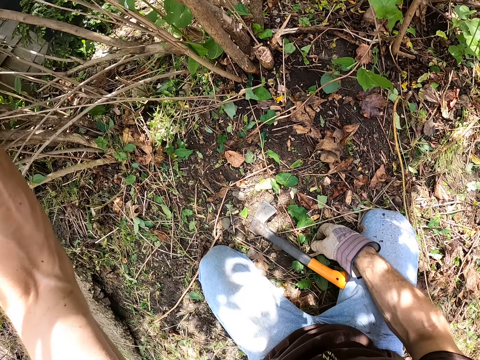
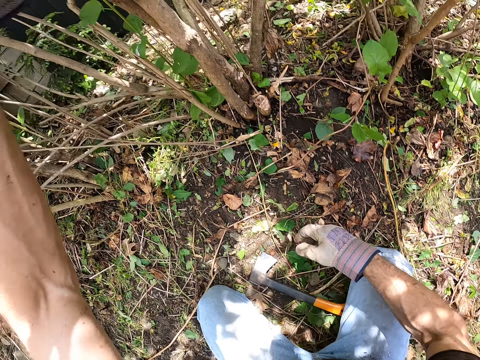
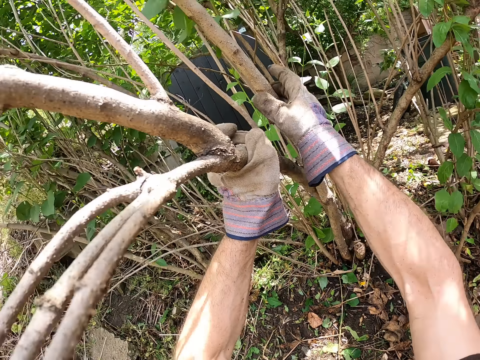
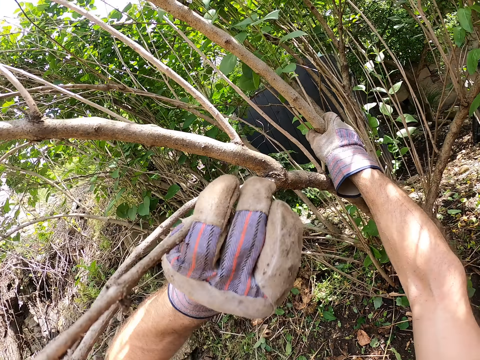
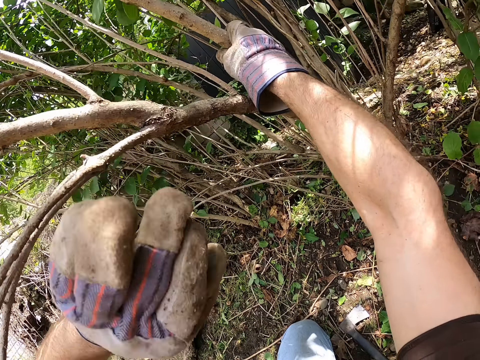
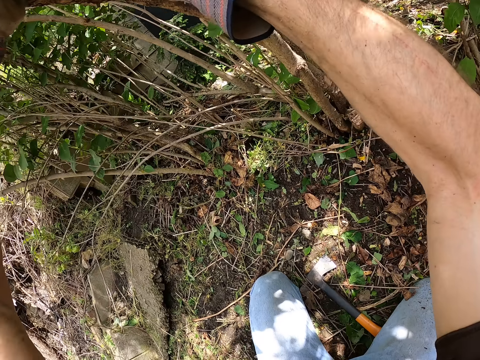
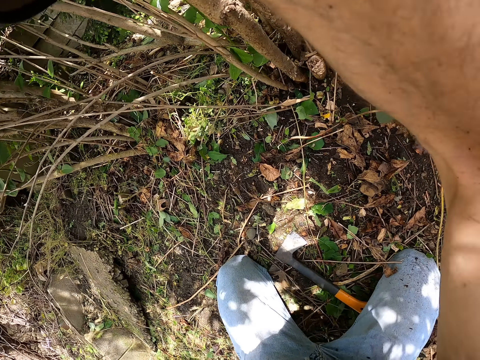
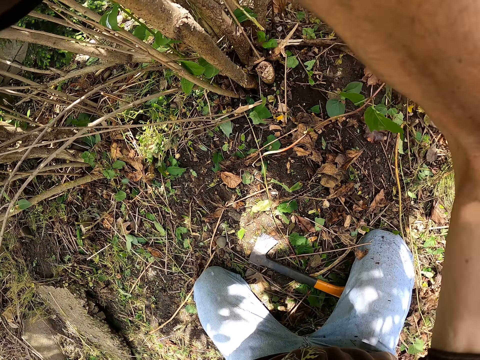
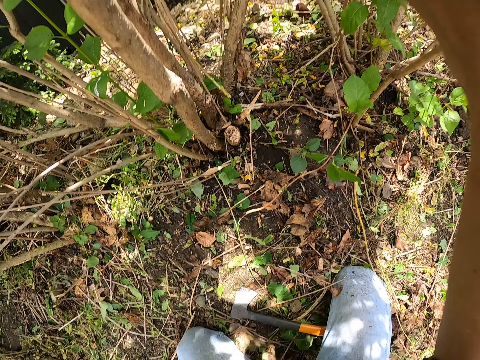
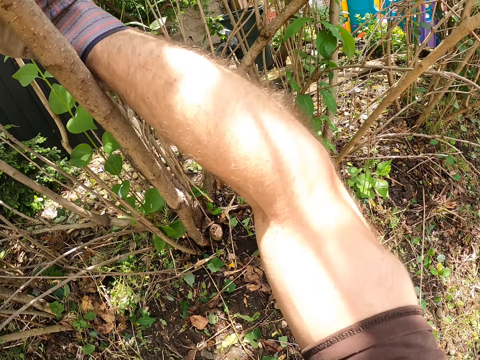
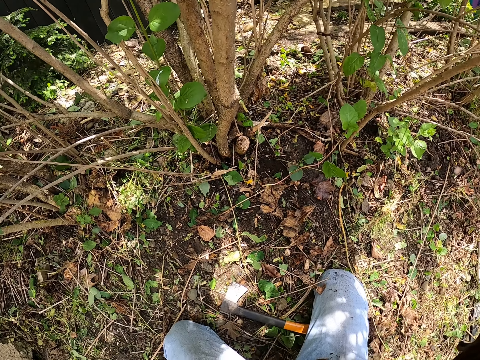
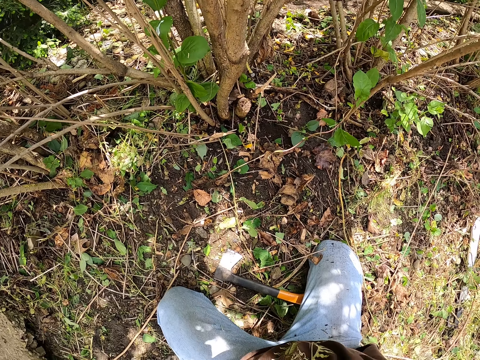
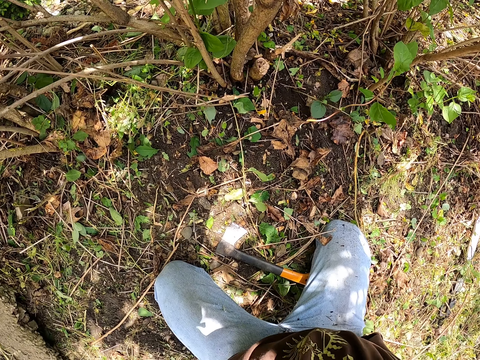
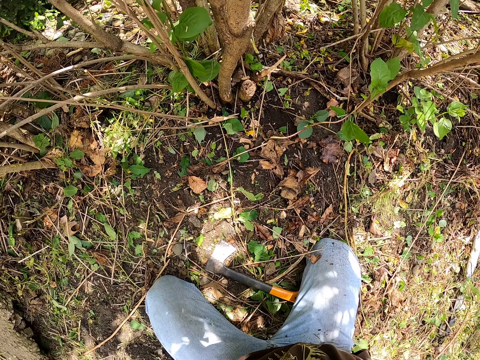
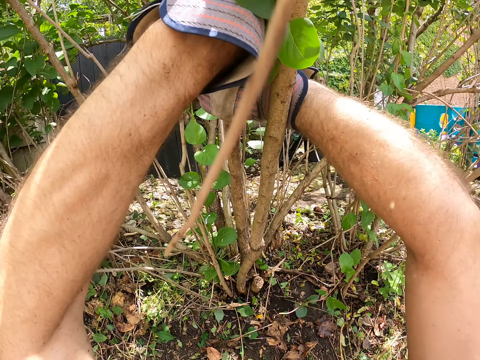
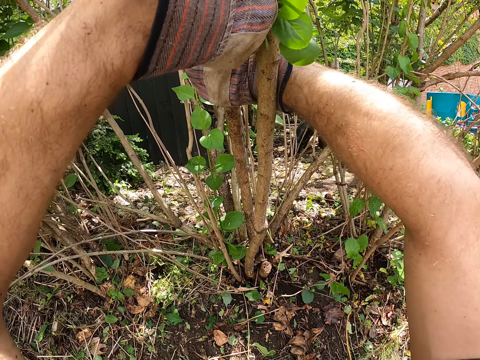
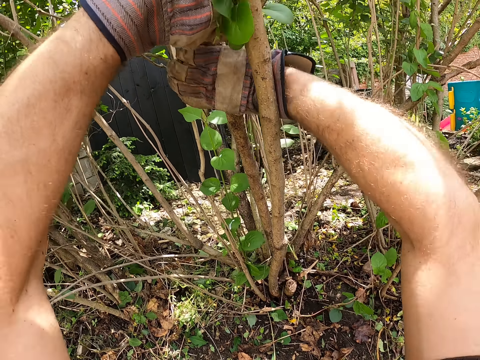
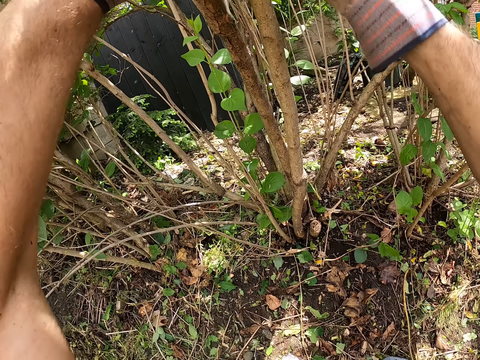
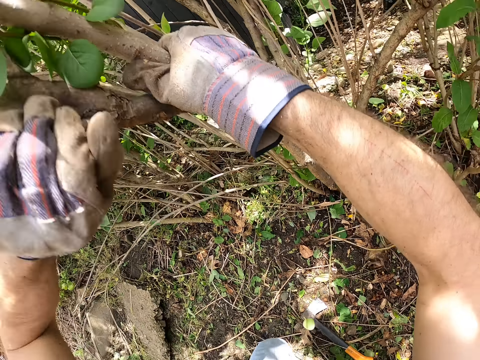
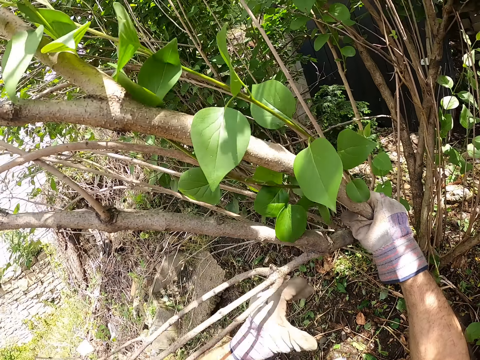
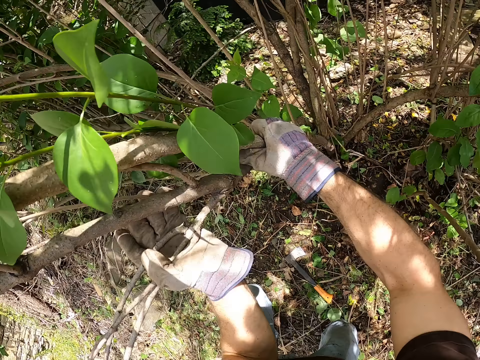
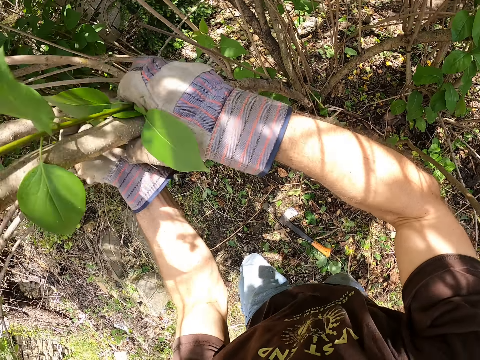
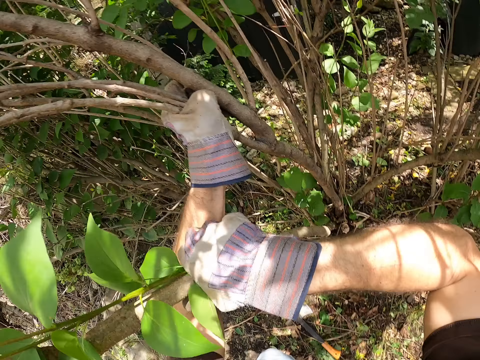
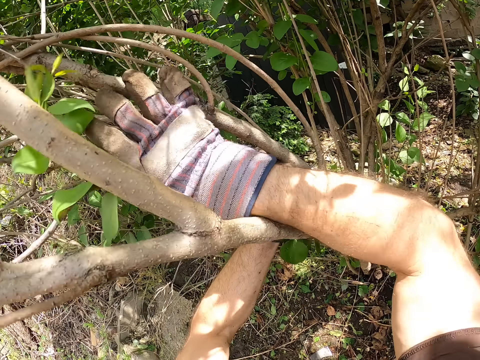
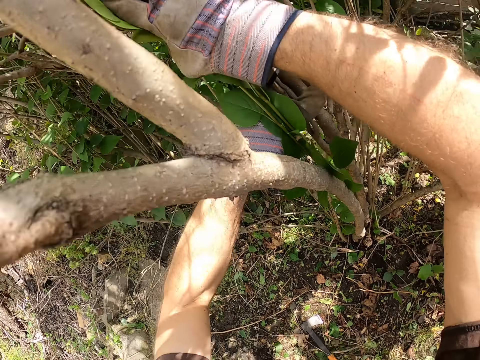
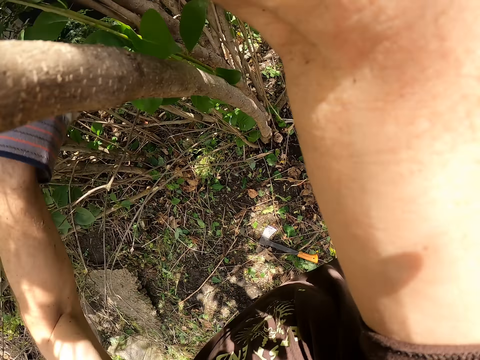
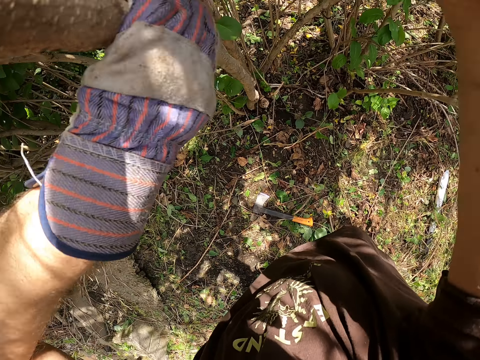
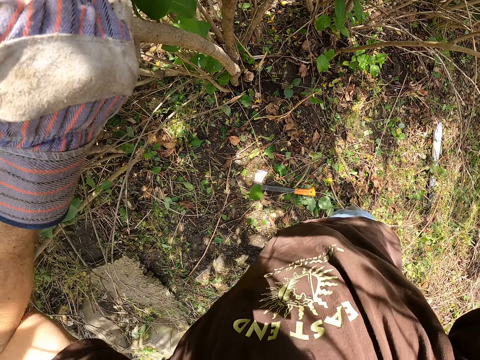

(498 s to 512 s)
The camera wearer drops the hatchet to the ground. He holds a sixth dried branch with his left hand. He examines the sixth dried branch with his hands. He pulls the plants. He ties the plants together.

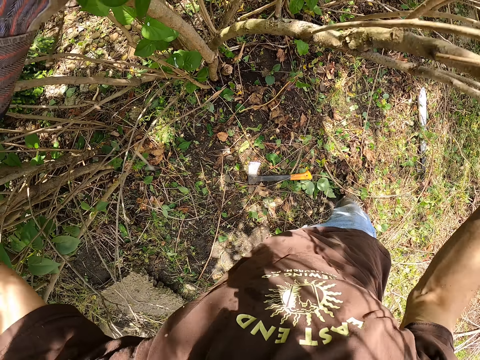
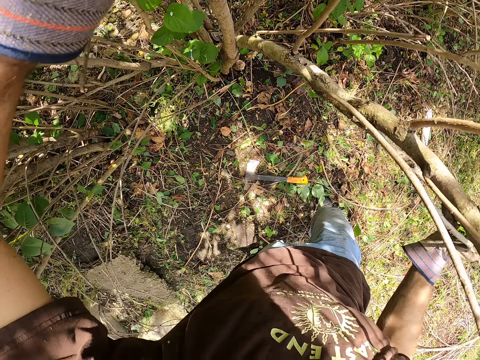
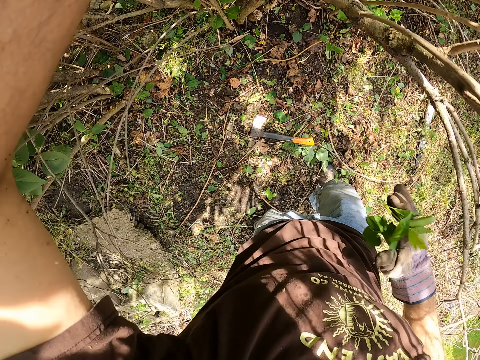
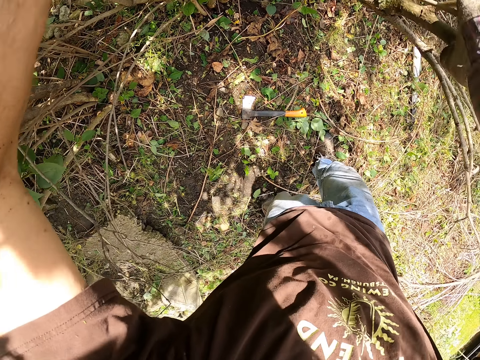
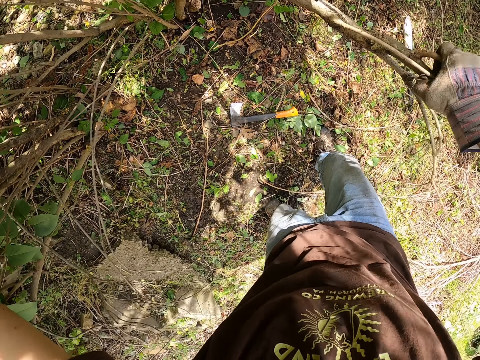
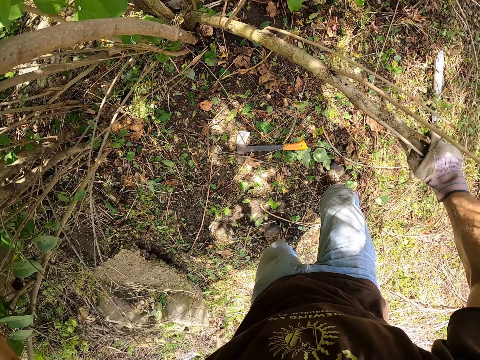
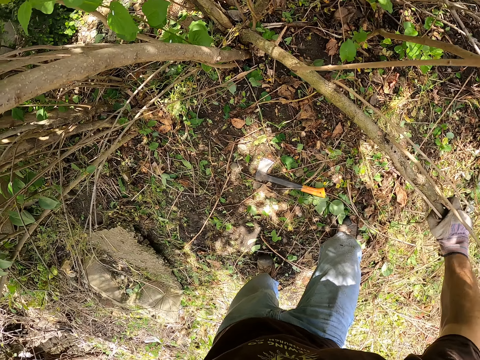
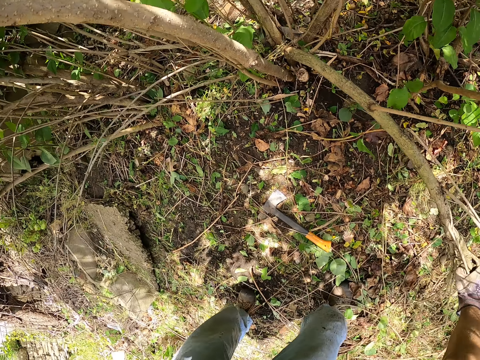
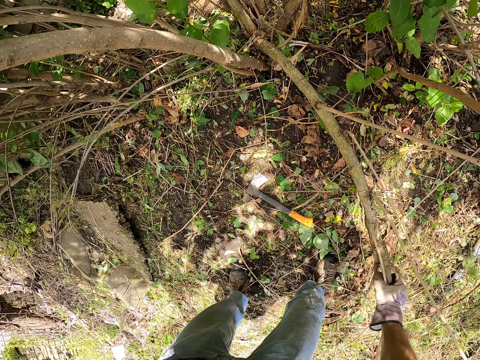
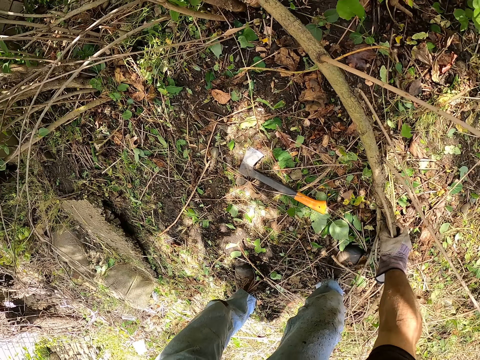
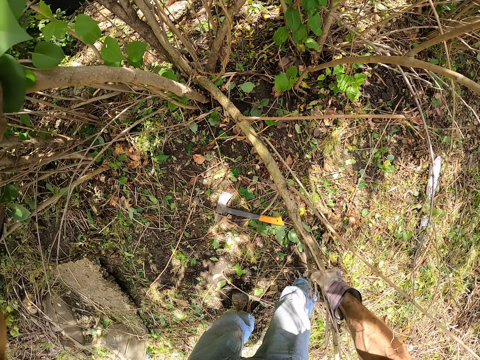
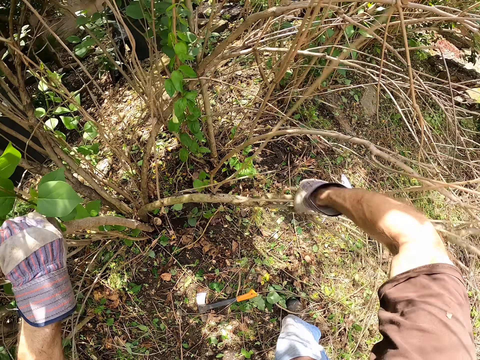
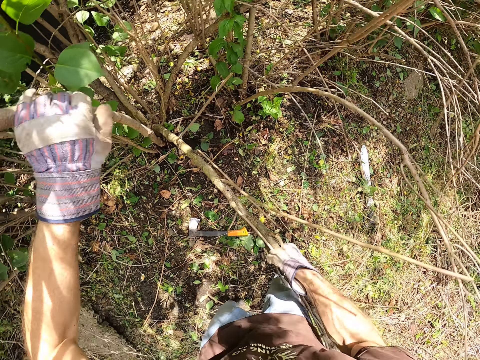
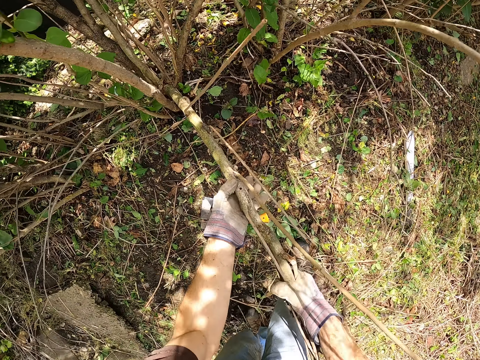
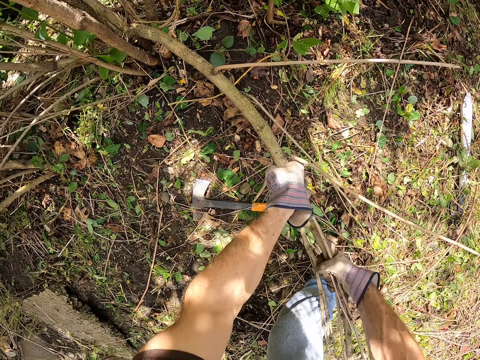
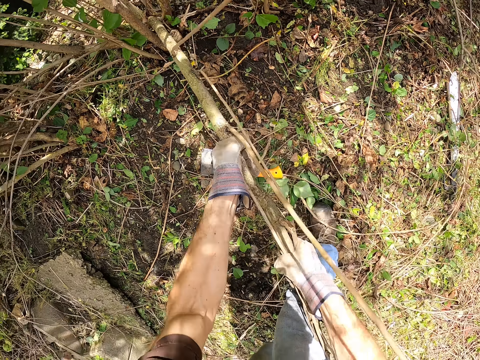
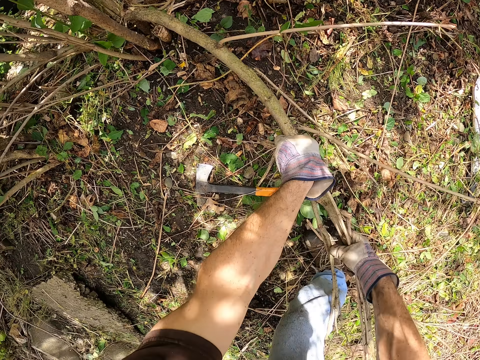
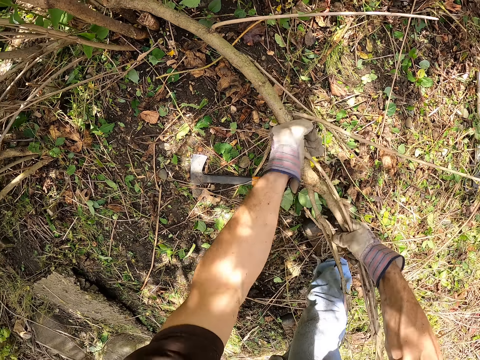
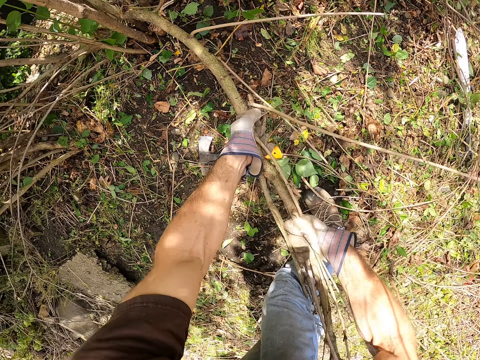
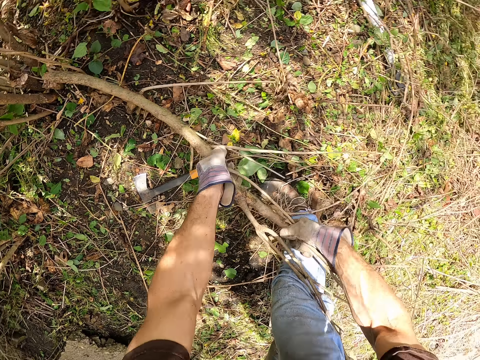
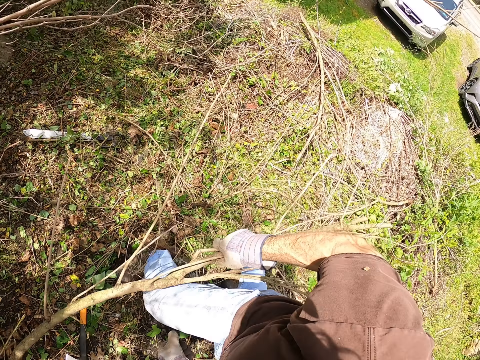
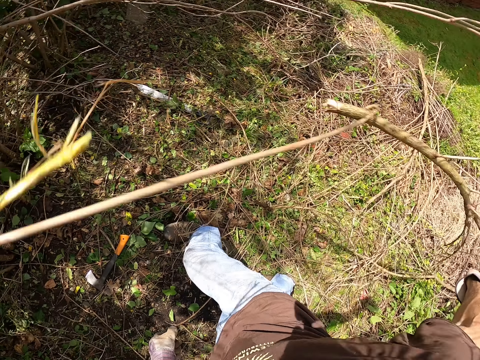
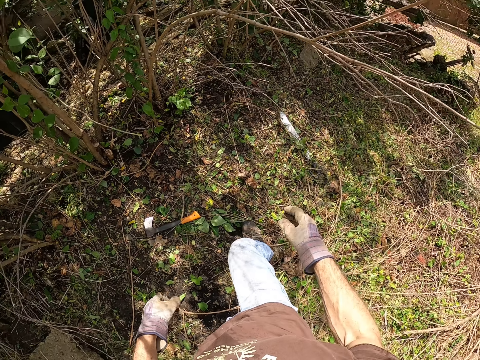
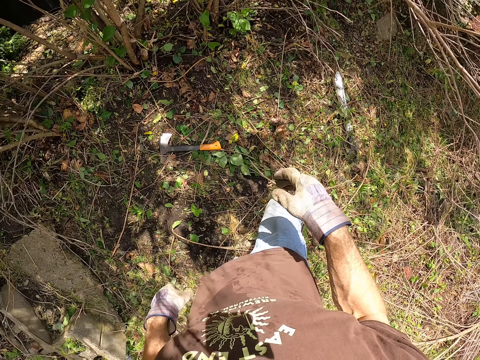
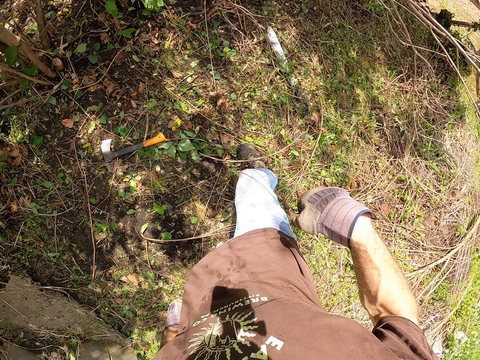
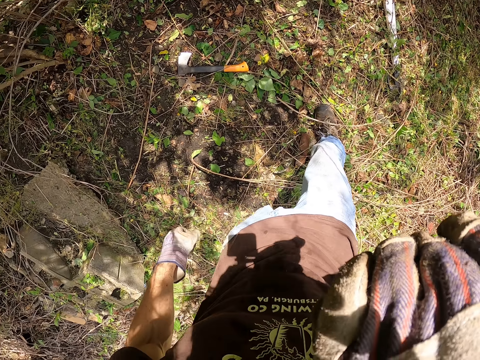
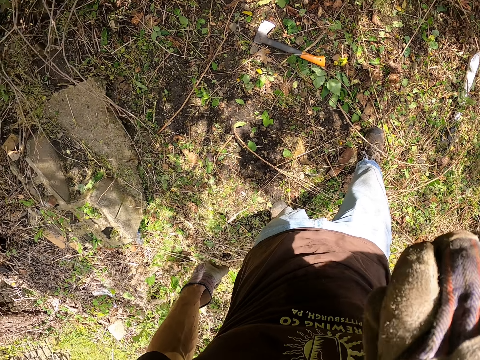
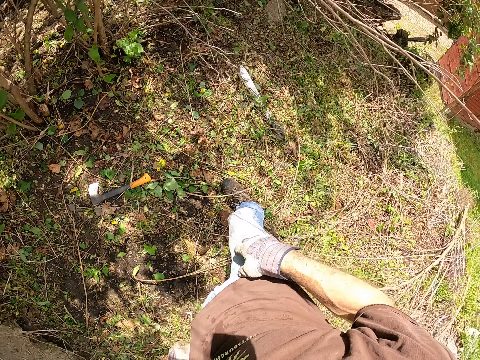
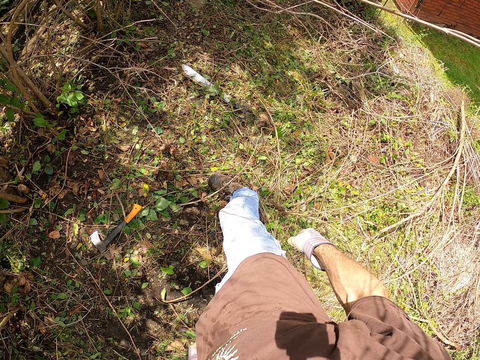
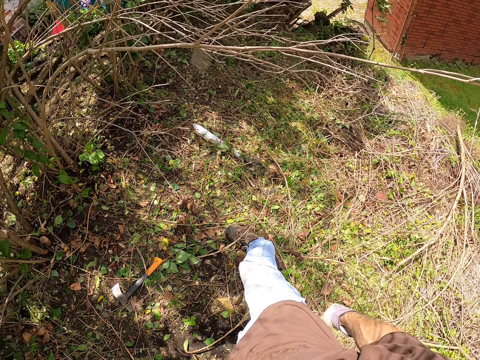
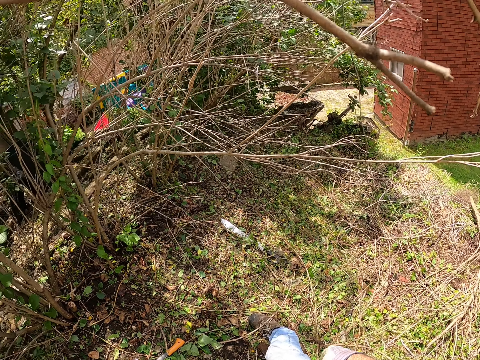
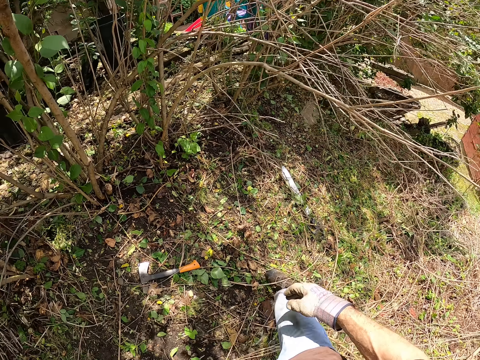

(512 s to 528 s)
The camera wearer bends the sixth dried branch with his right hand. He pulls out the sixth dried branch from the ground with his hands. He throws the sixth dried branch on the floor with his right hand. He wipes the face. He looks around.
